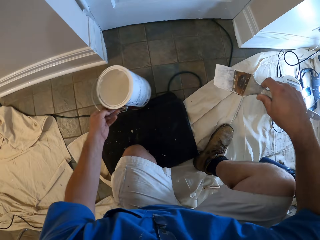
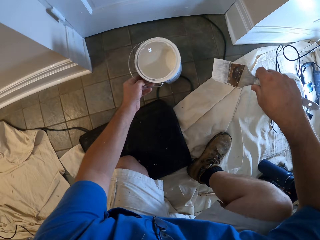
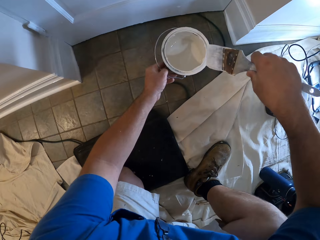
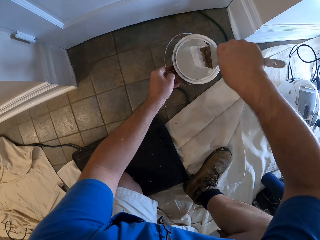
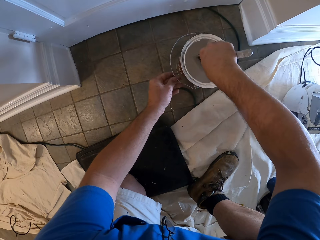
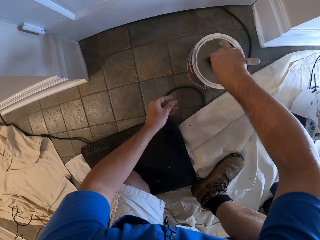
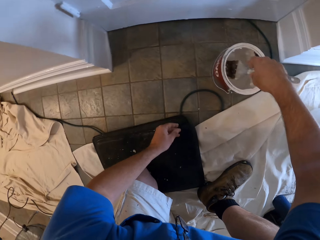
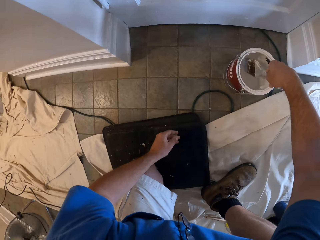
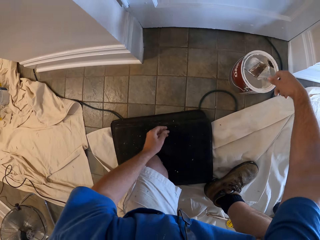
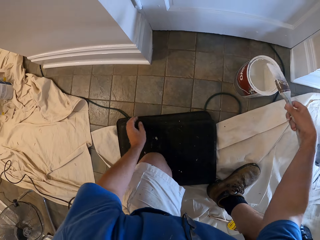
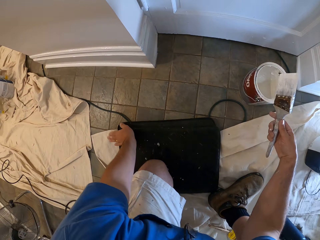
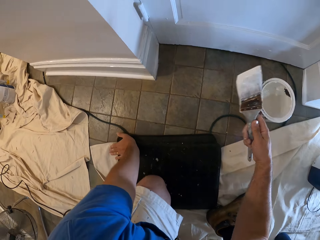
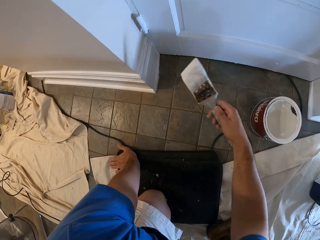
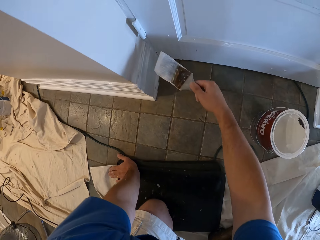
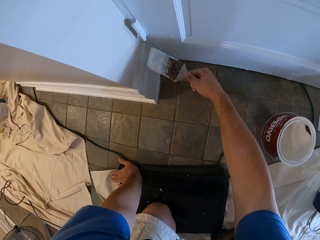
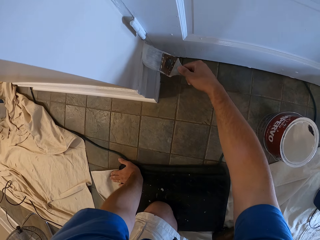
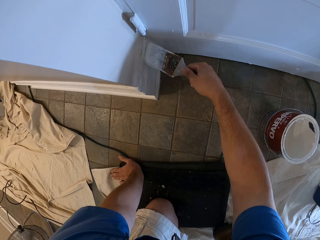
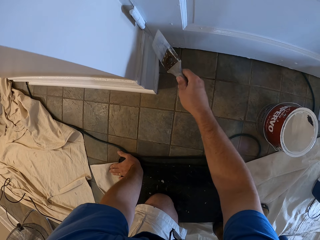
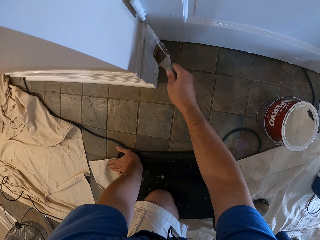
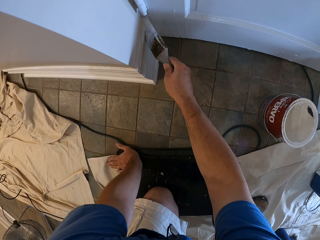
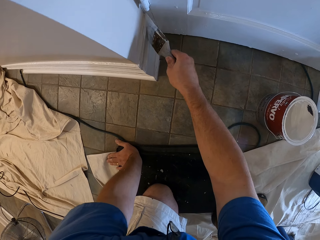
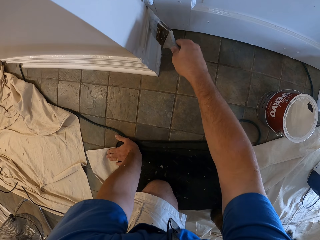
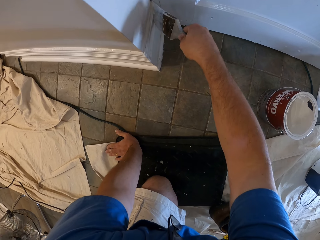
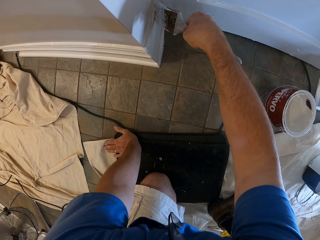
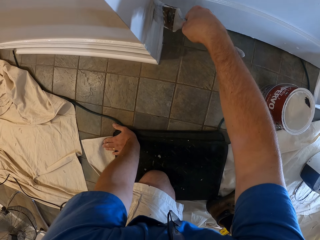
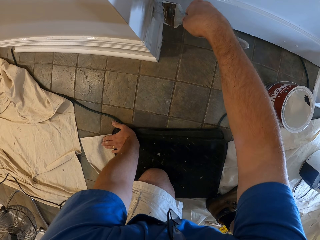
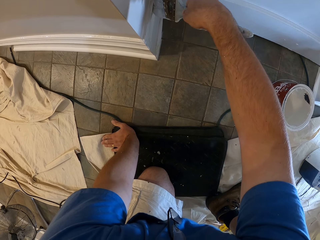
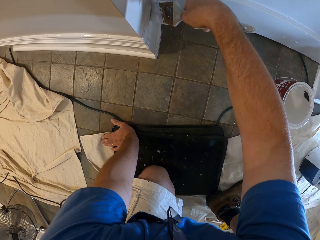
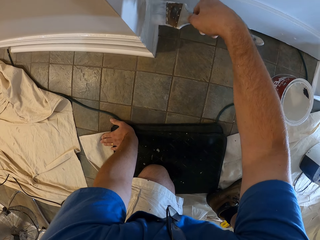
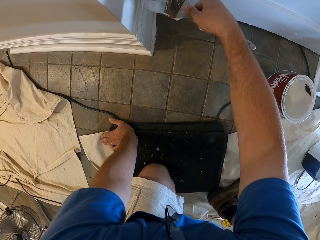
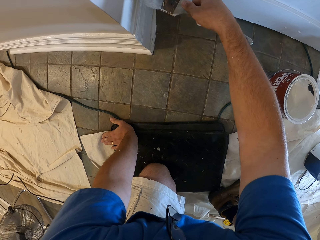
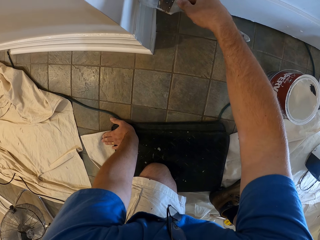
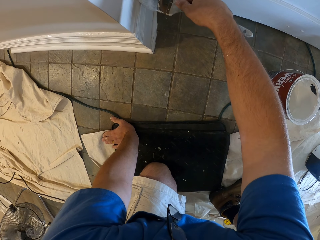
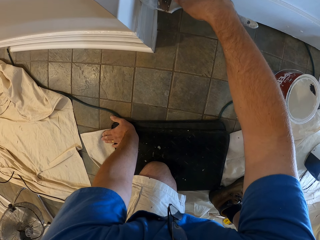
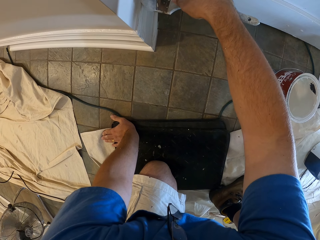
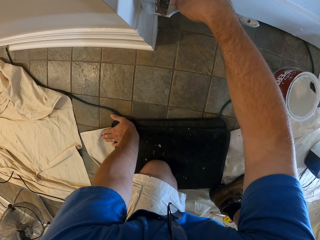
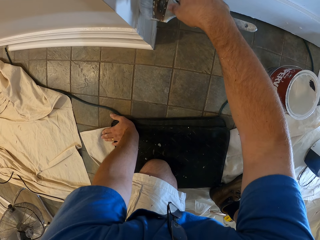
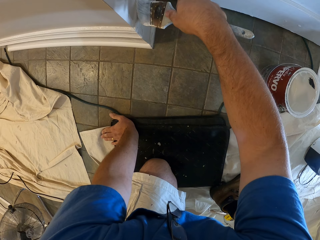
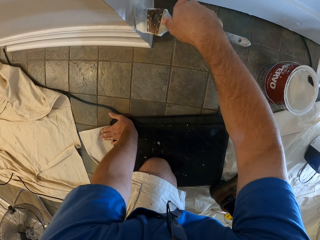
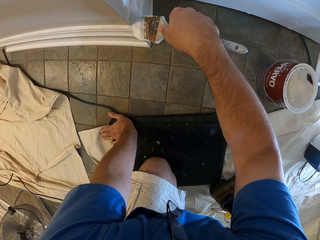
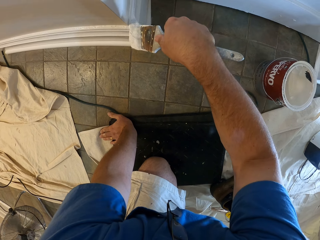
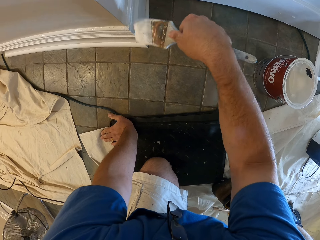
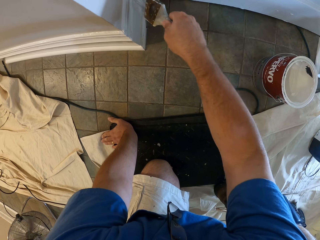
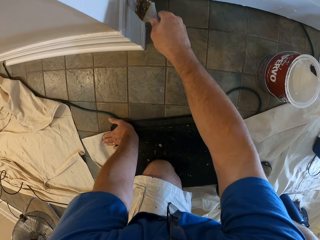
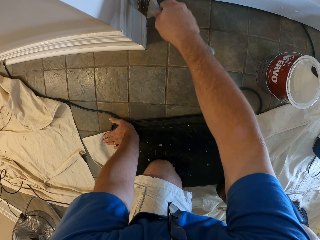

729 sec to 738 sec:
The camera wearer picks up the container or bucket of paint. He puts the container on the floor. He dips the paint brush in the bucket of paint. He withdraws his hand from the container. He removes the brush from the container. He paints the baseboard with the paint brush.

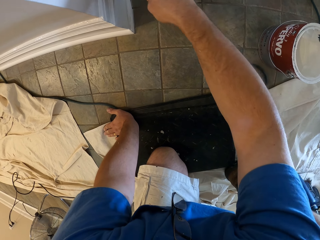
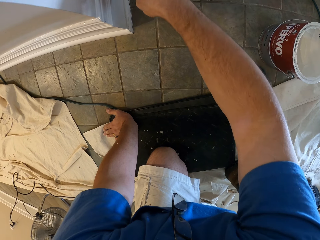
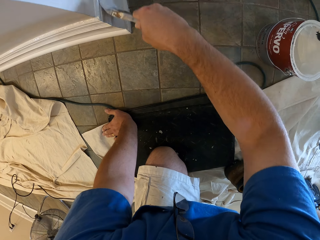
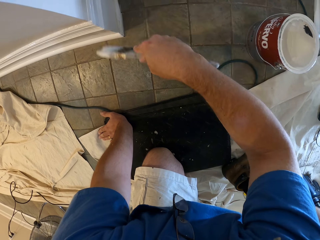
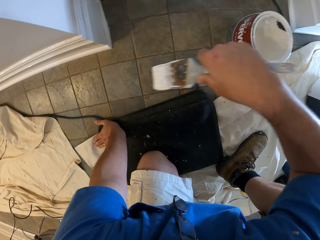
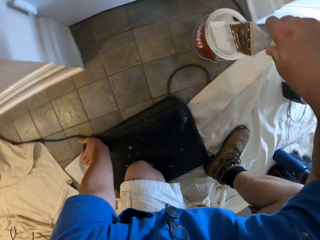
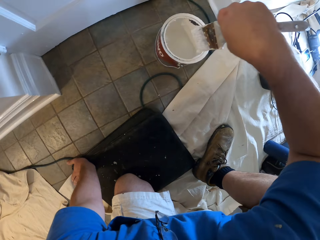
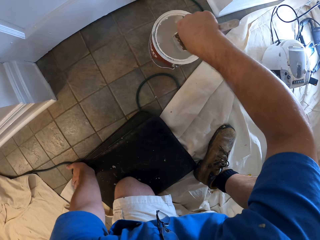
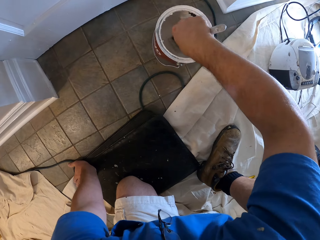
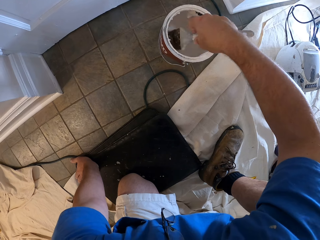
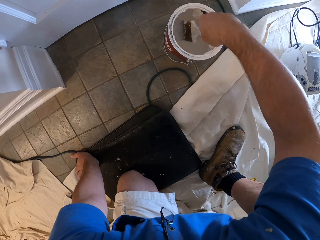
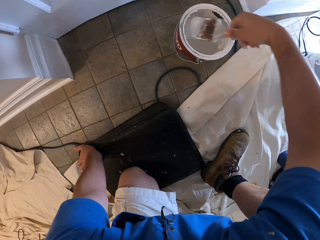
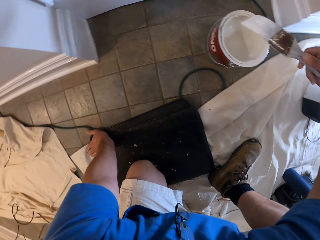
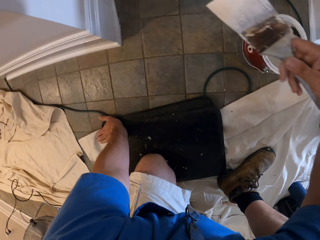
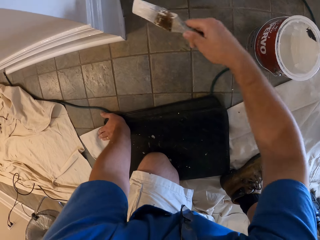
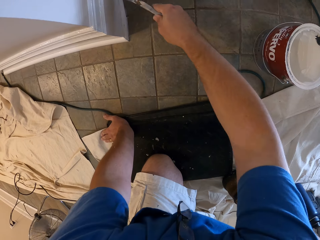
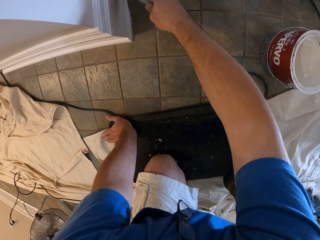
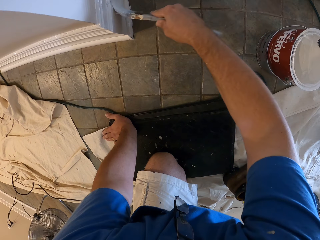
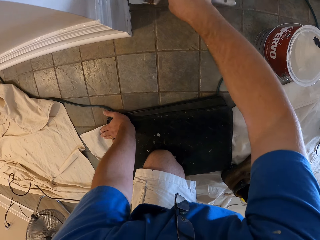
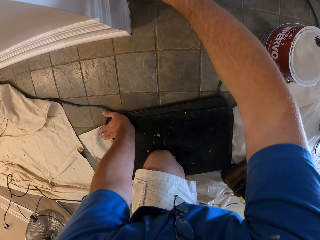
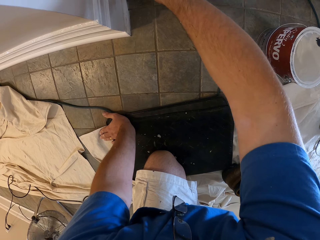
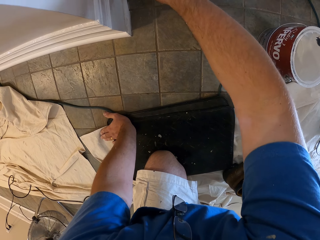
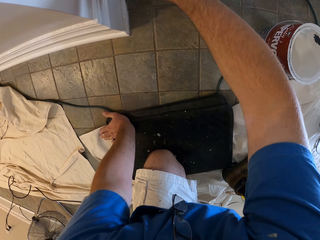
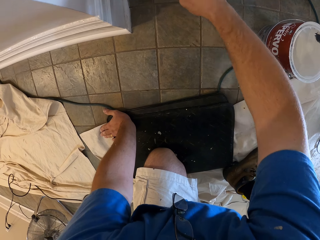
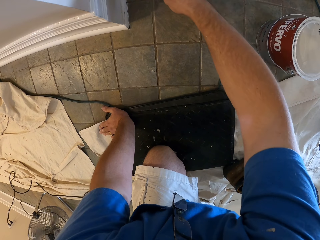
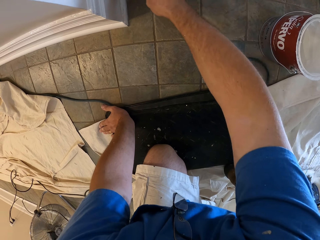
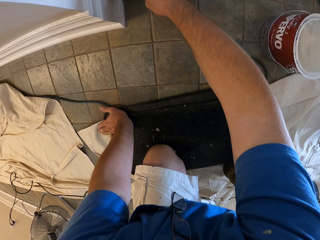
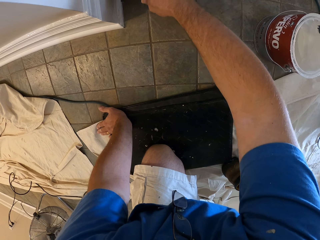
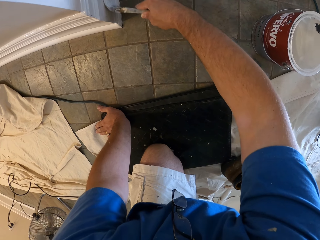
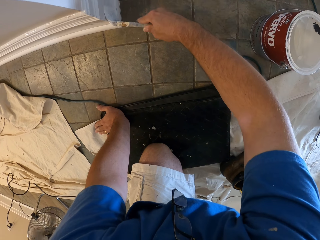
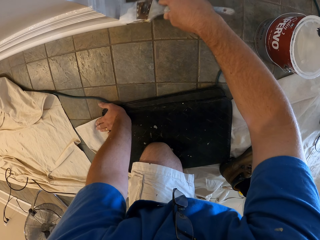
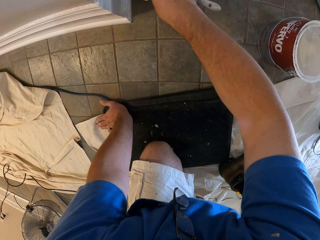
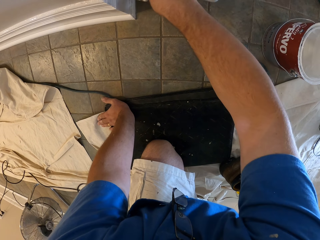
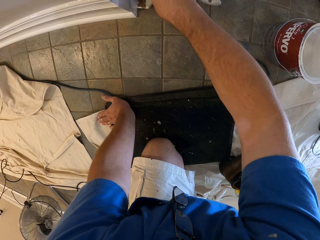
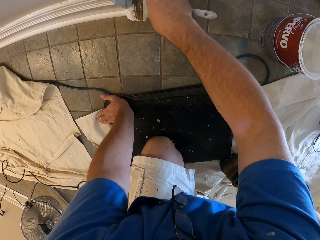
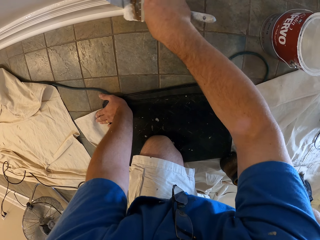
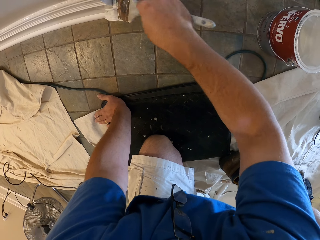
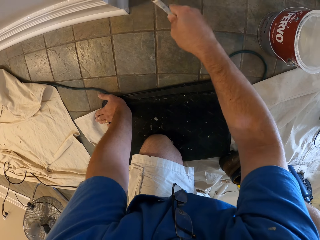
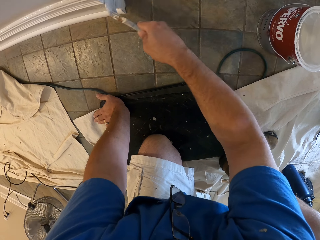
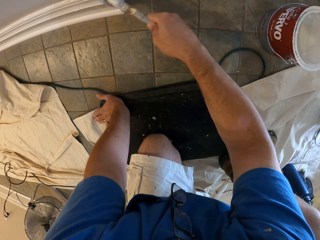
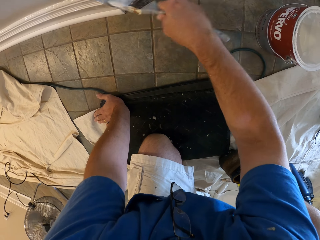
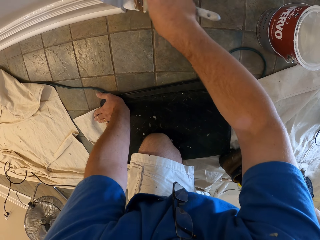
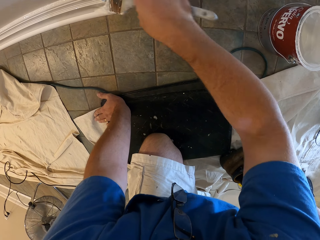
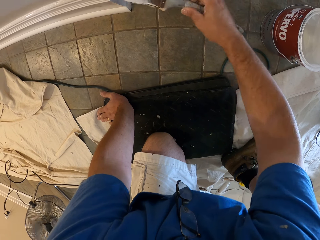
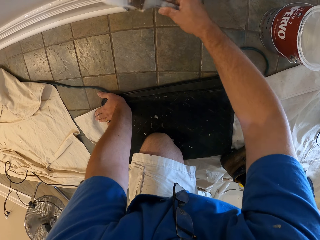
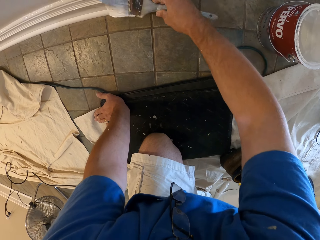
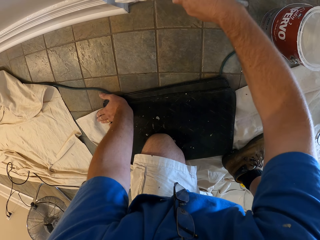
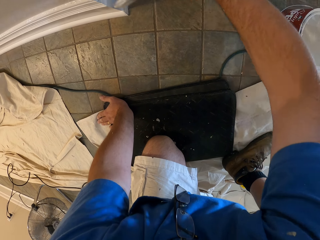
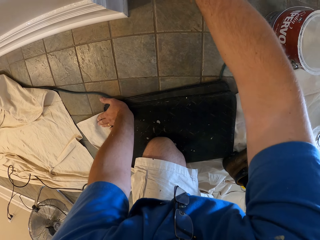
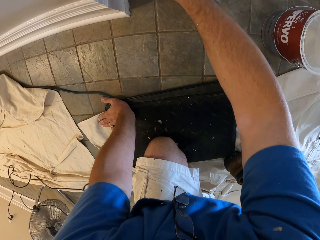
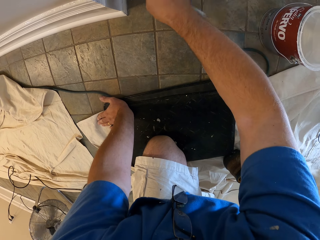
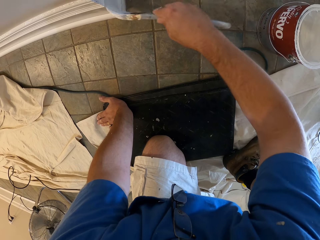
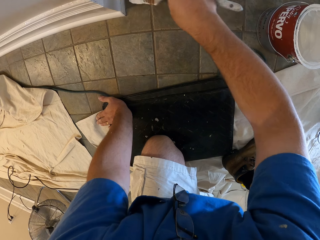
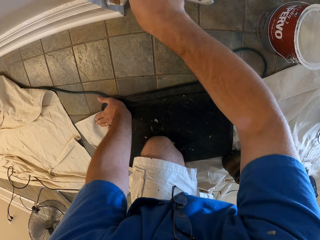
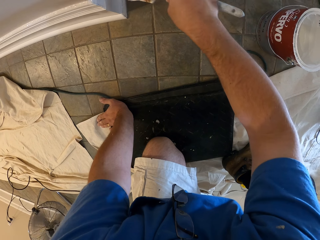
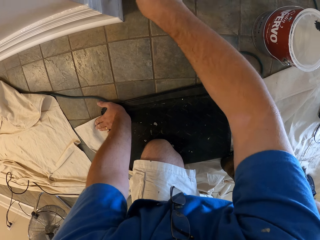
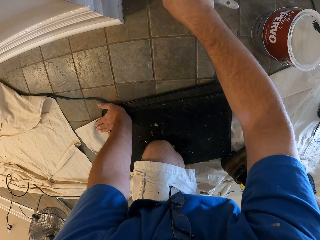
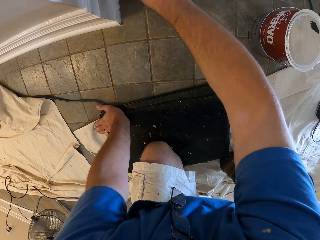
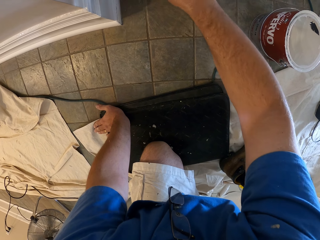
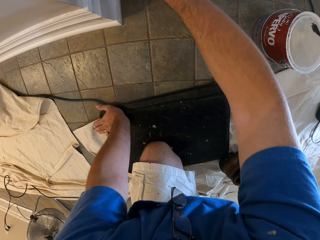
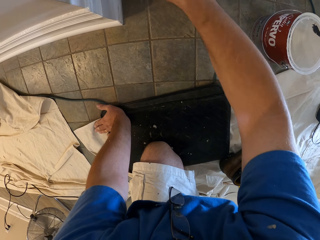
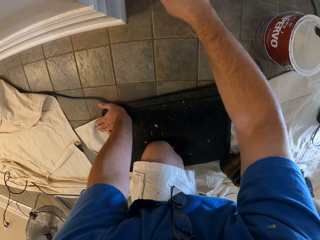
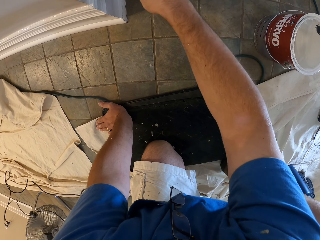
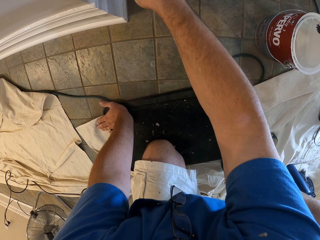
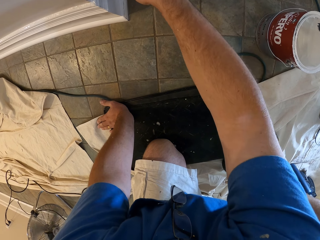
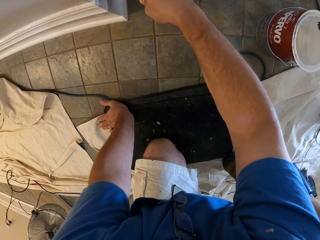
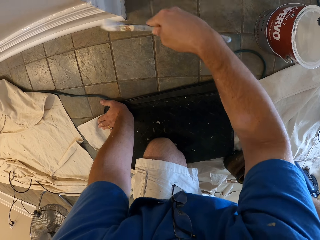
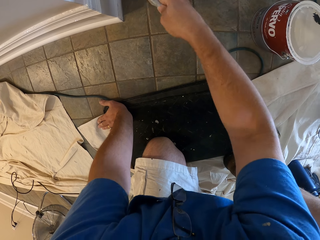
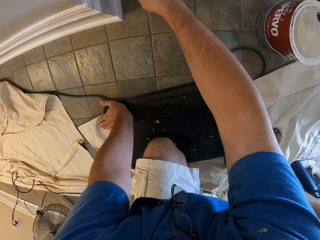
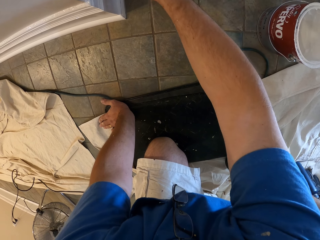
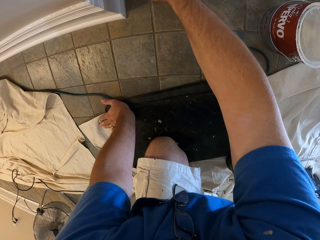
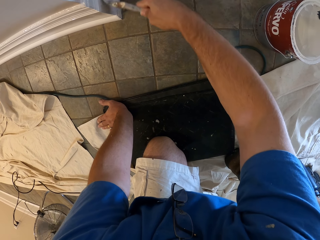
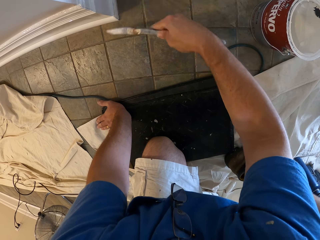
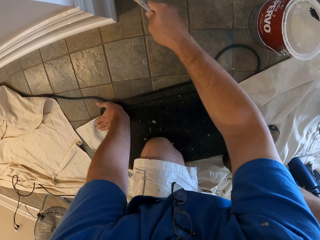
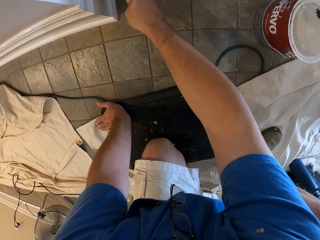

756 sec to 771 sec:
The camera wearer dips the paint brush in the bucket of paint or container. They remove the brush from the container. They paint the baseboard with the paint brush.
